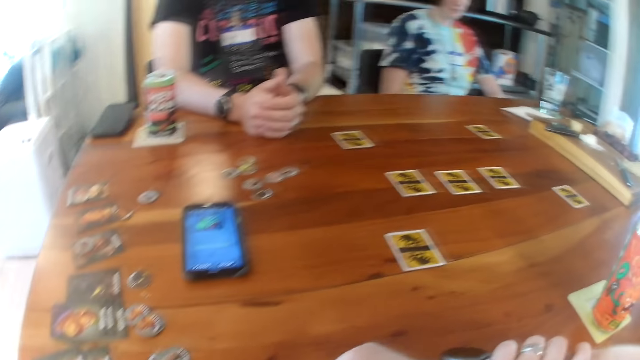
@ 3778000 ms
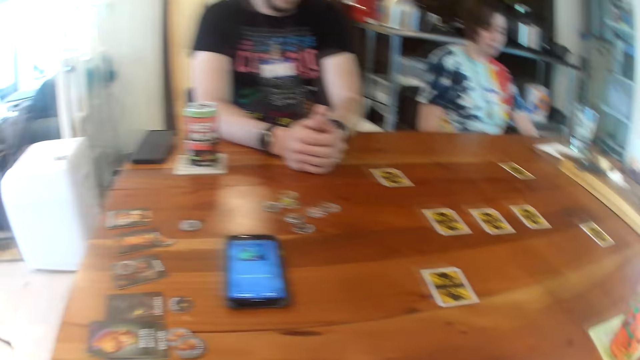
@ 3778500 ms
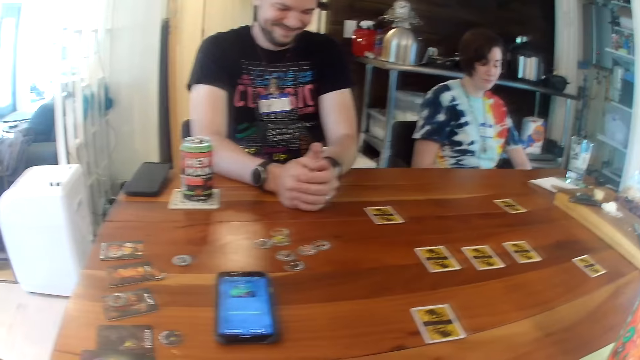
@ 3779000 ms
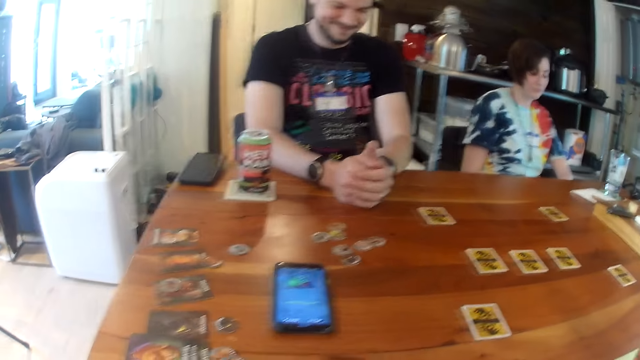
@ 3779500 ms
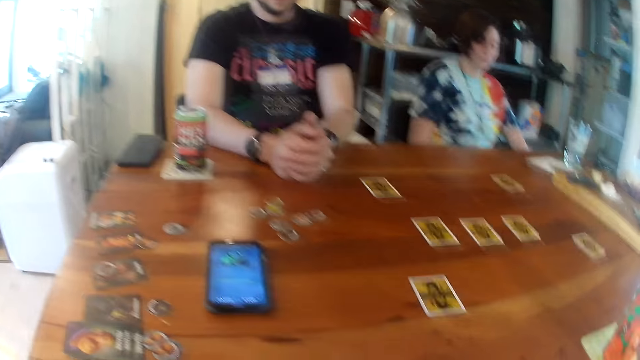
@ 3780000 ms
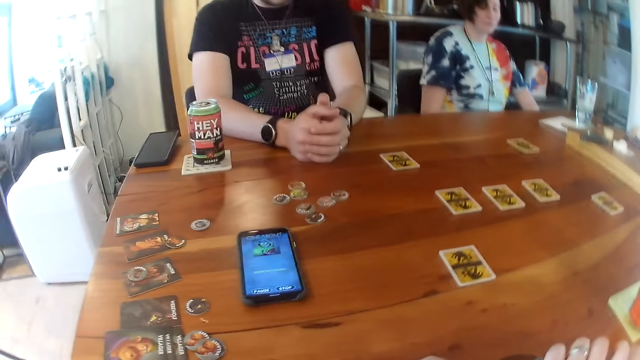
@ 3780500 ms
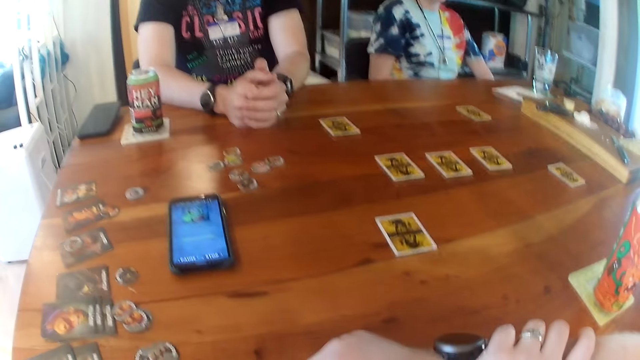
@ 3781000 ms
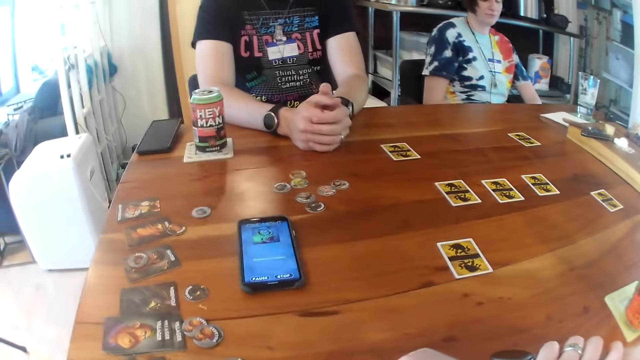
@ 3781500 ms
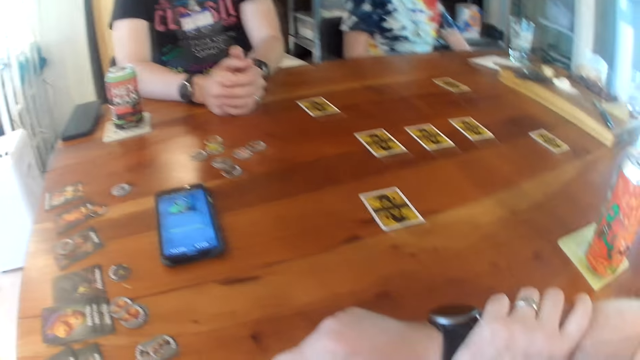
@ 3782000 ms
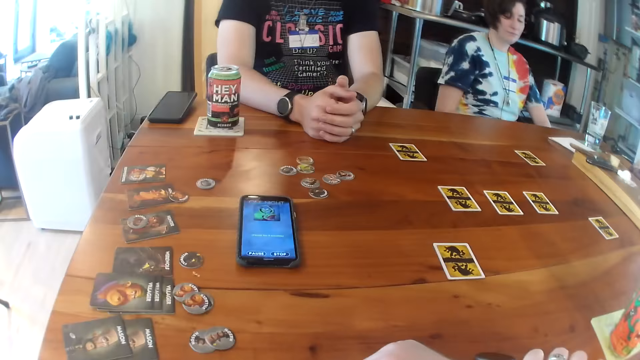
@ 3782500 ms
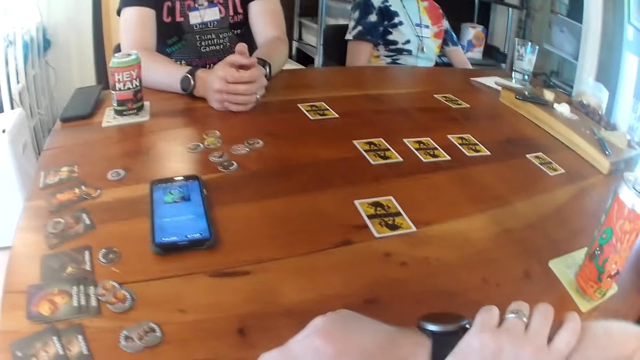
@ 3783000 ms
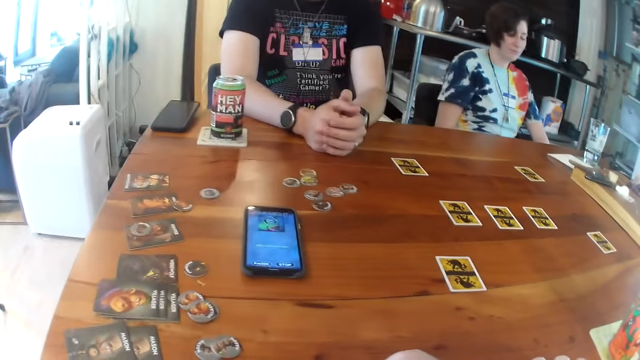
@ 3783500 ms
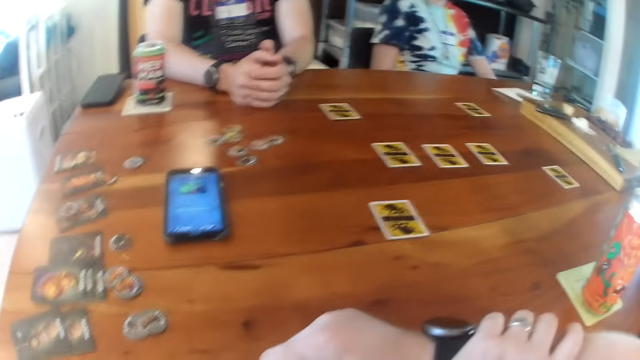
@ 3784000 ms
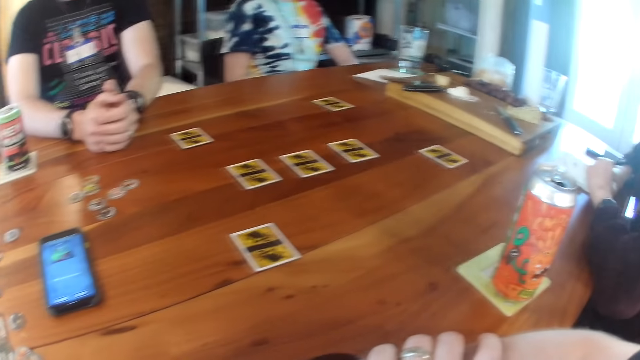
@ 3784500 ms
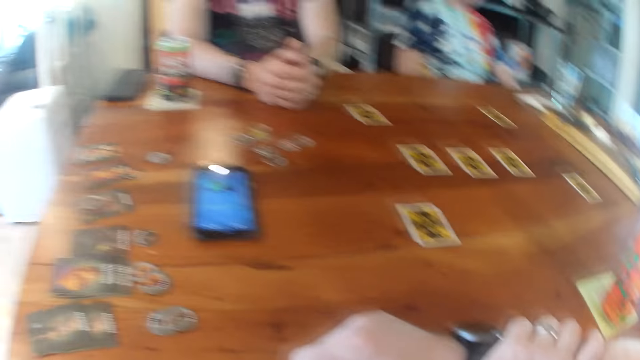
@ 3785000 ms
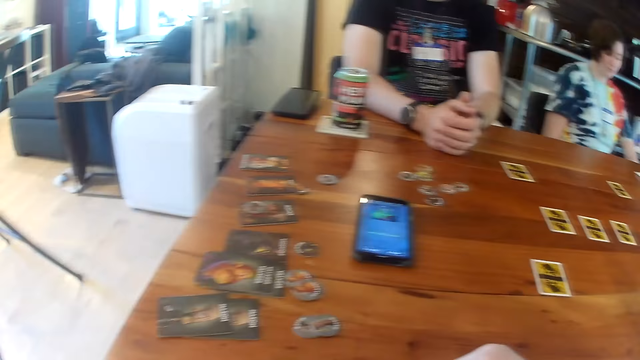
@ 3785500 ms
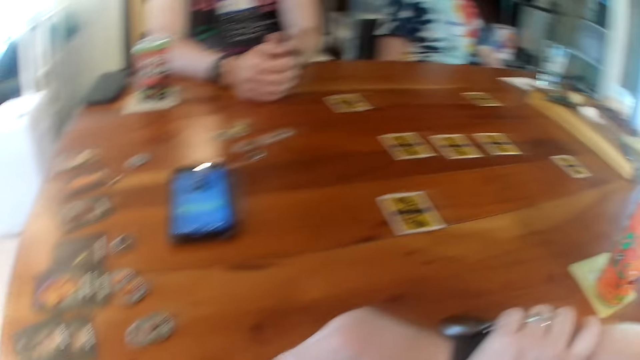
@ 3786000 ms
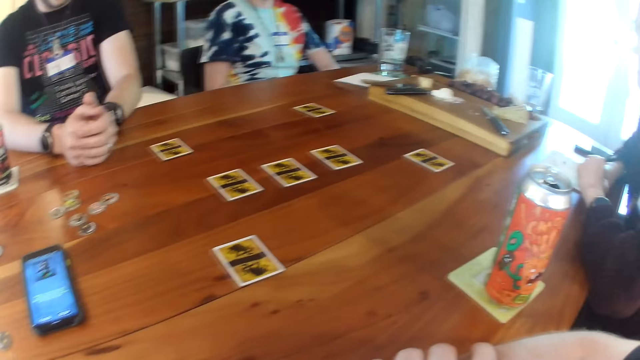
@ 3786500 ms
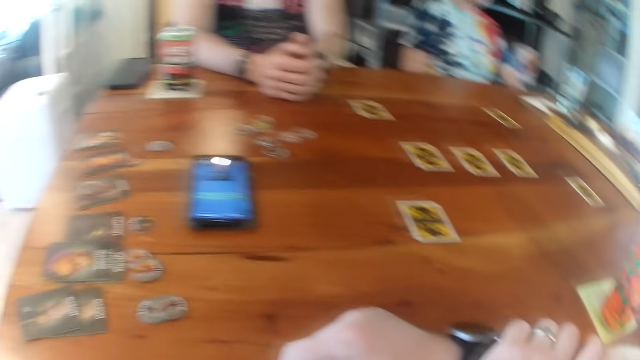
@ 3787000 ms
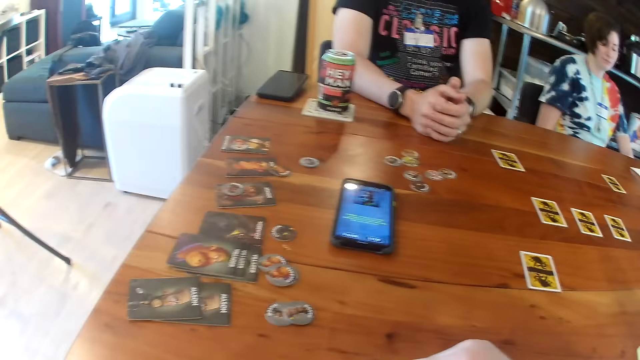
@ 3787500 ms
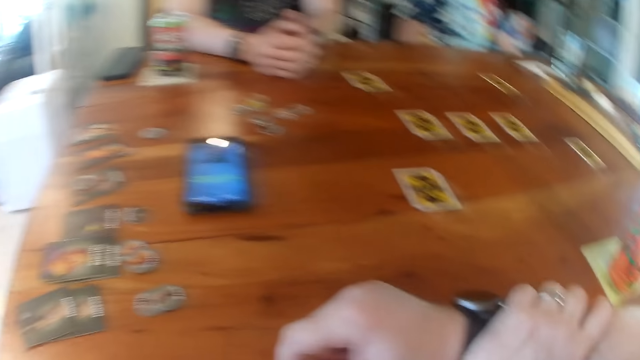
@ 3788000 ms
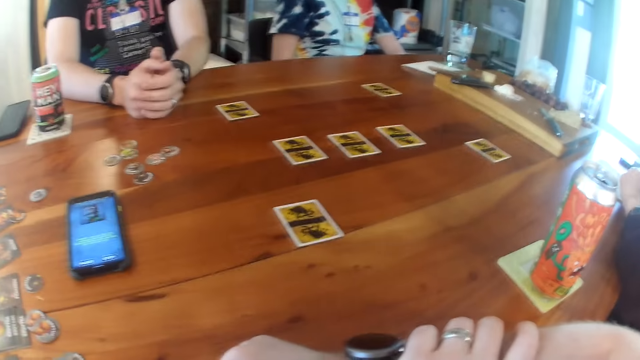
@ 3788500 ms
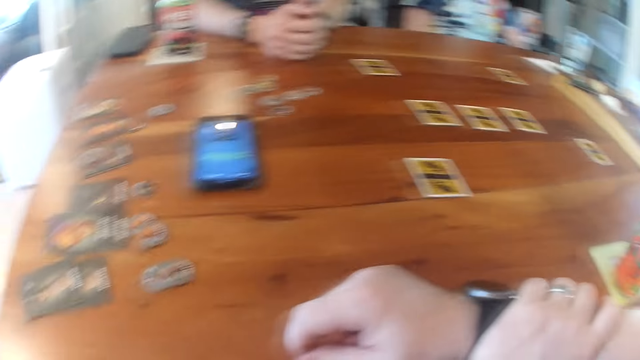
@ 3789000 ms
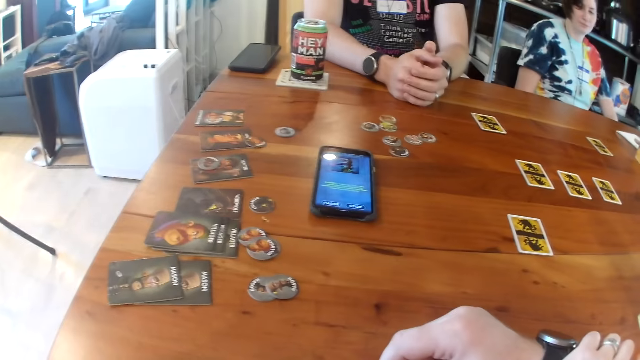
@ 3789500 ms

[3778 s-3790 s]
The camera wearer looks at a man. He moves his head.

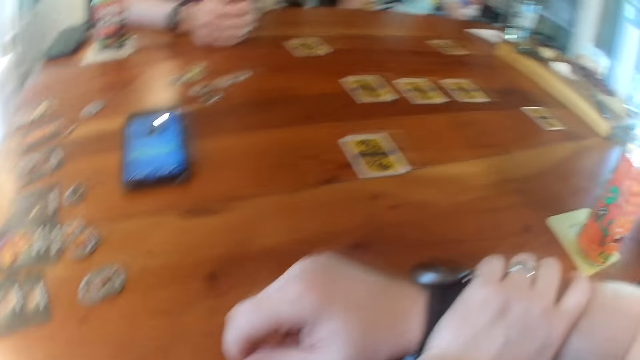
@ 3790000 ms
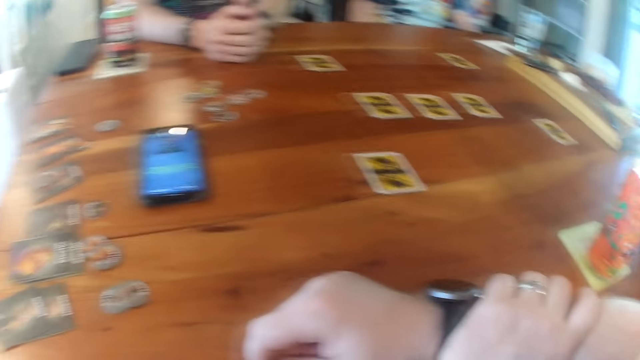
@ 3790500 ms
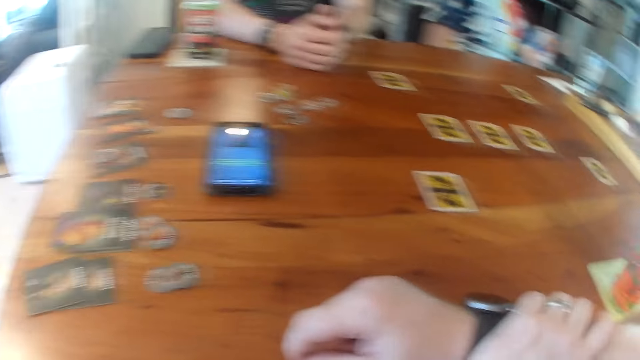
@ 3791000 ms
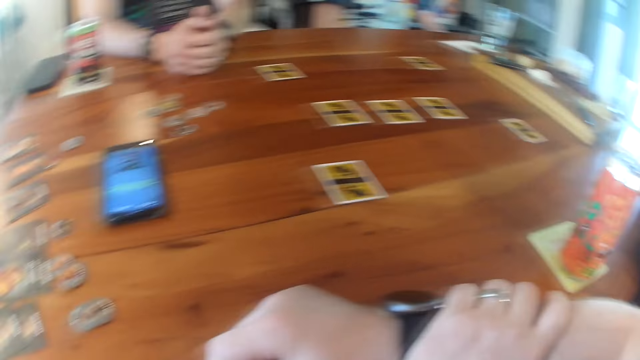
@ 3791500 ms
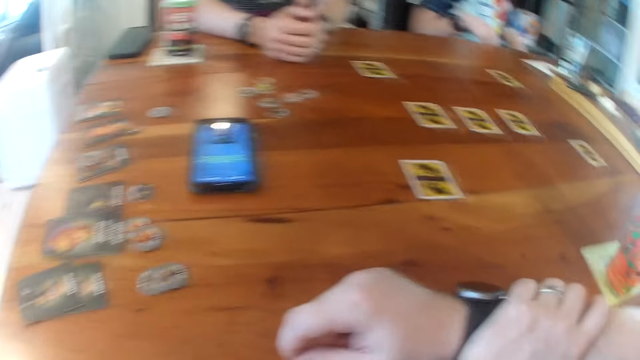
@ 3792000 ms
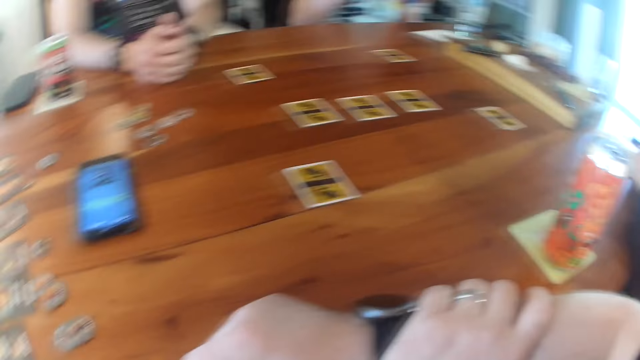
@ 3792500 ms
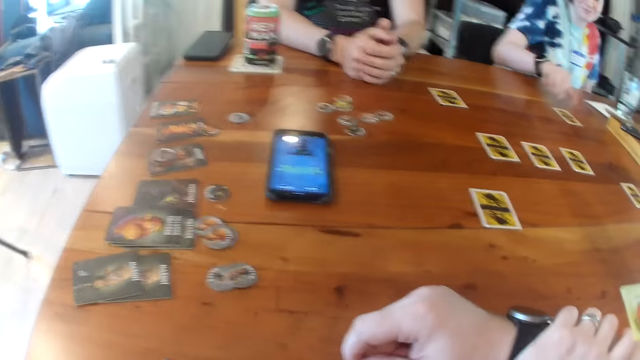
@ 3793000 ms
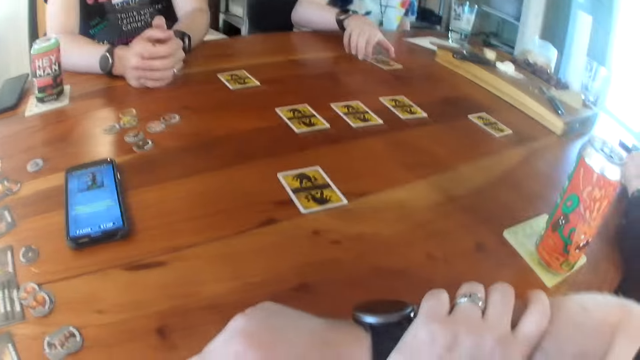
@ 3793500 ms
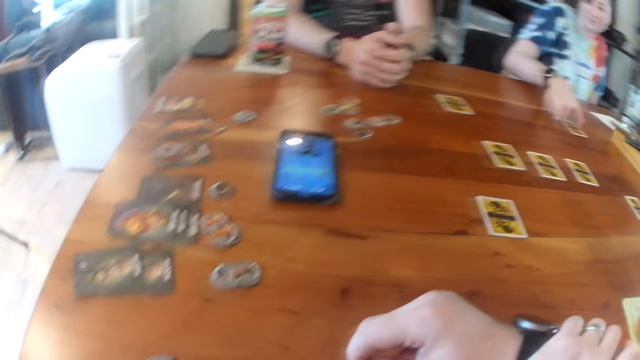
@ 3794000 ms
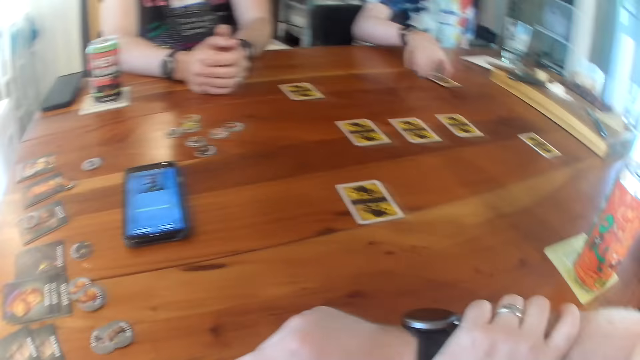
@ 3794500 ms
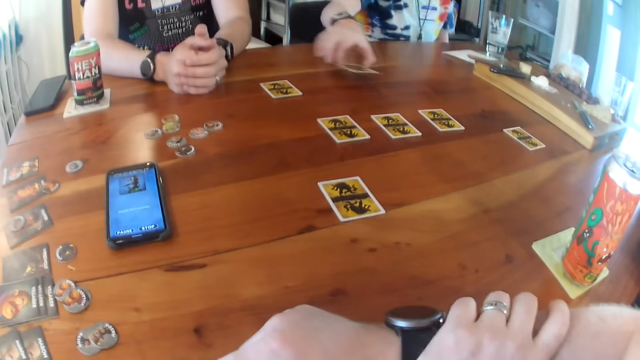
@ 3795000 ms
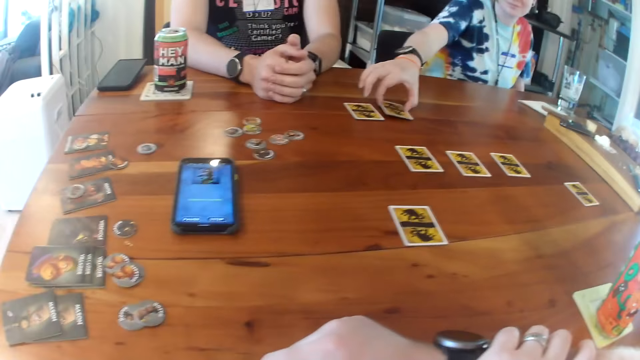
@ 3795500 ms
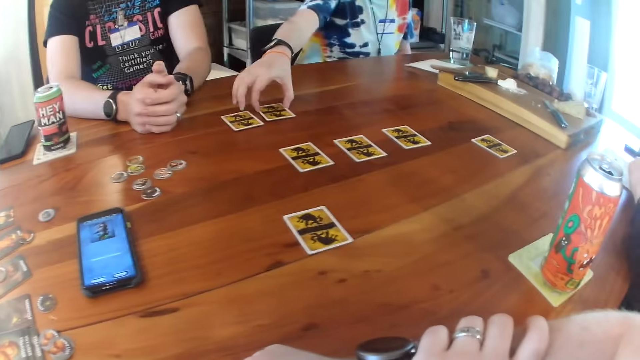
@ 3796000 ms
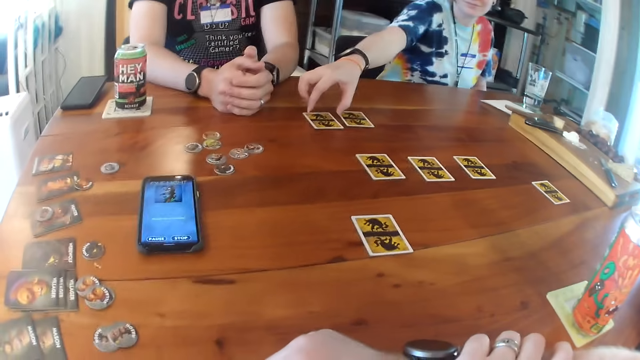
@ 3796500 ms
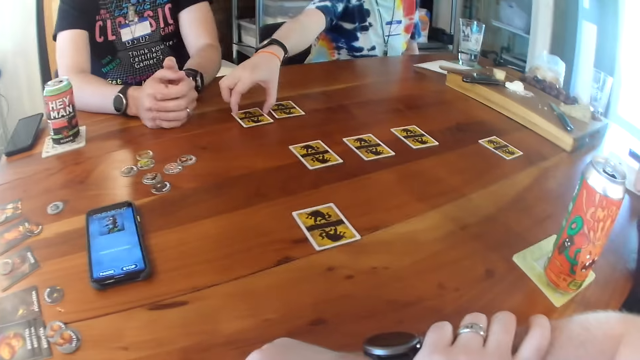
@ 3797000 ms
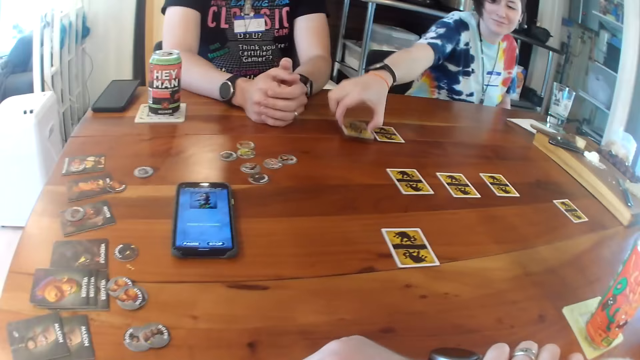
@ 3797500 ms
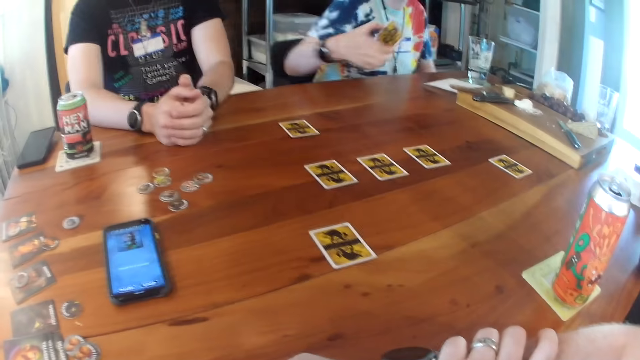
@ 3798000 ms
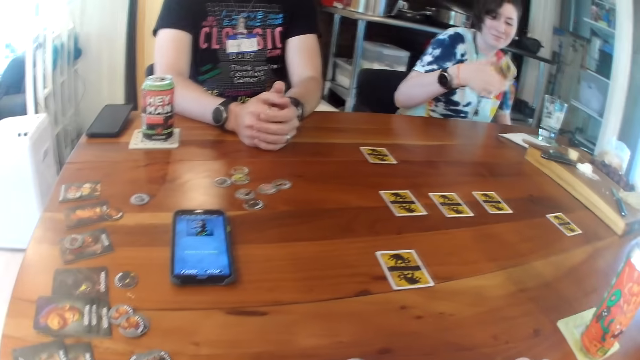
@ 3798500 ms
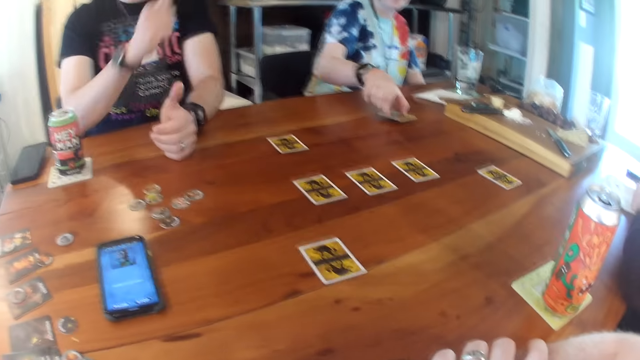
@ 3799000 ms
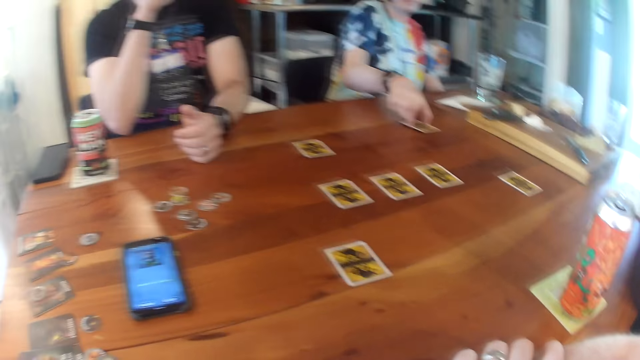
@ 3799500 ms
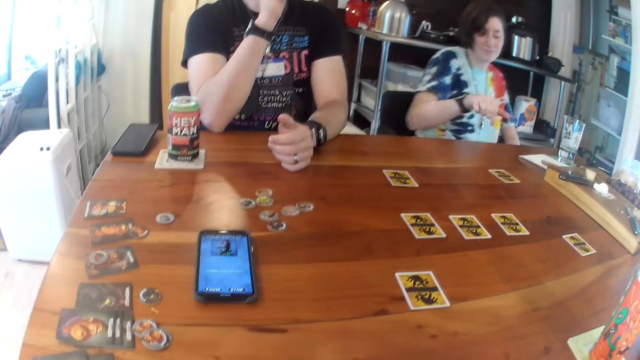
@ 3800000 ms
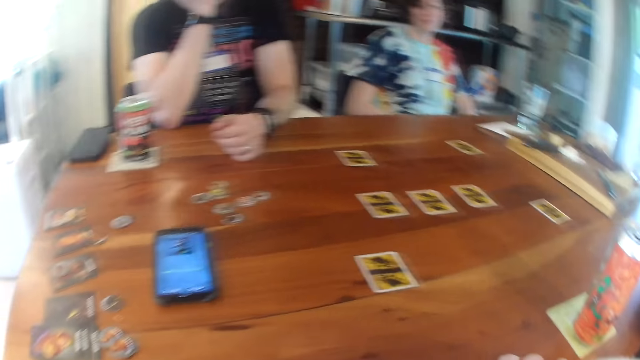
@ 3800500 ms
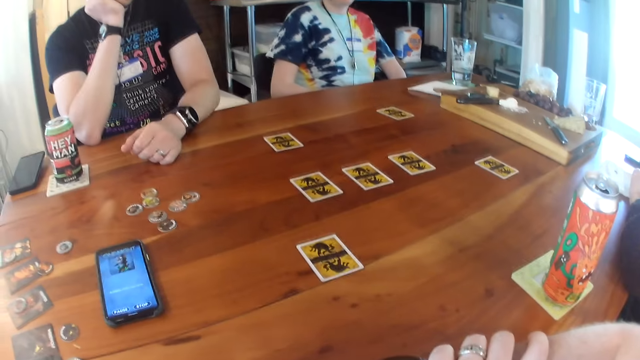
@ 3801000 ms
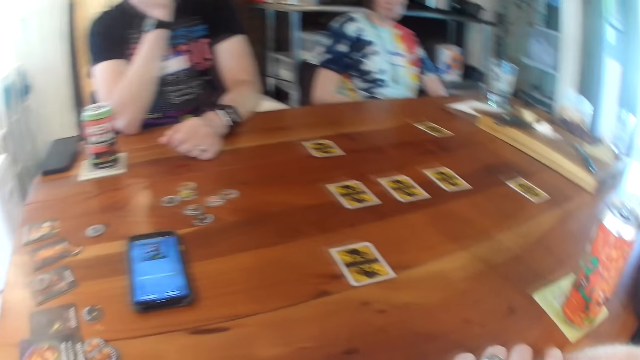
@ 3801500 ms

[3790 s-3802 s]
A woman takes a card. Another woman moves a card on the table with her right hand. Another woman drops the card in her right hand on the table. She picks up a card with her right hand on the table. She drops the card with her right hand. A man puts his right hand under his chin.
